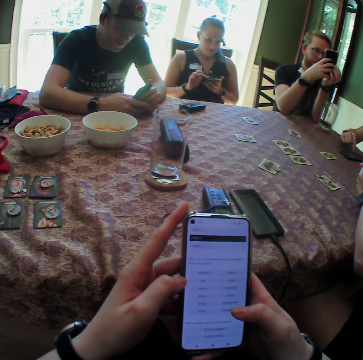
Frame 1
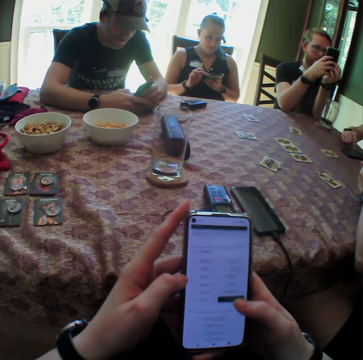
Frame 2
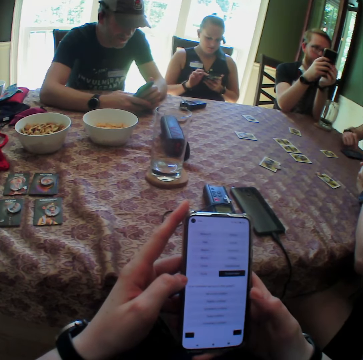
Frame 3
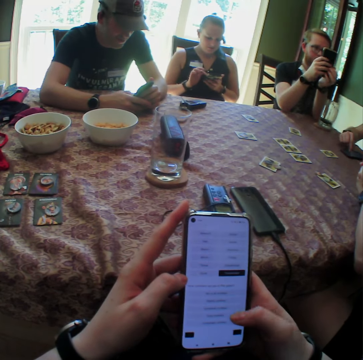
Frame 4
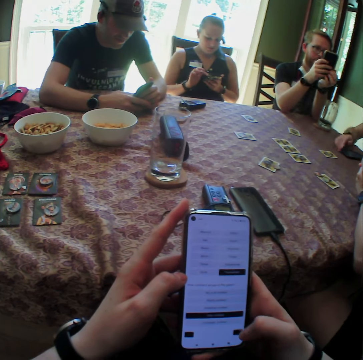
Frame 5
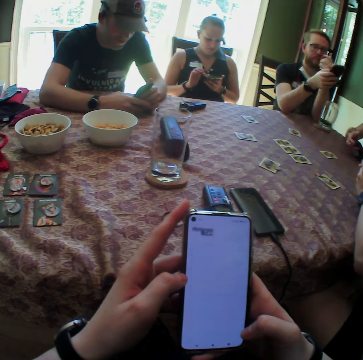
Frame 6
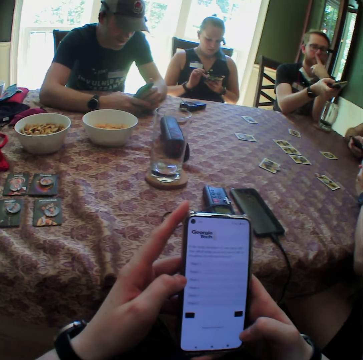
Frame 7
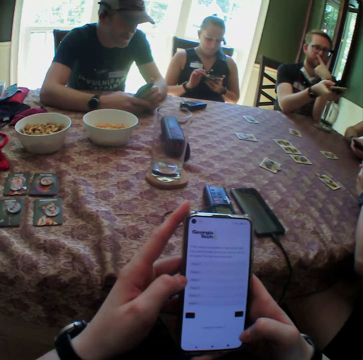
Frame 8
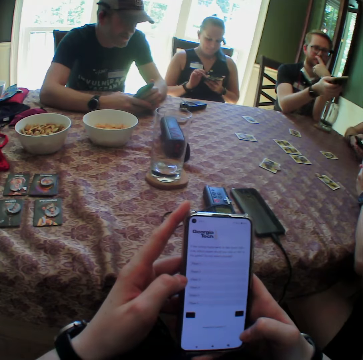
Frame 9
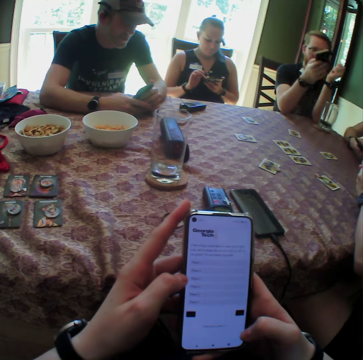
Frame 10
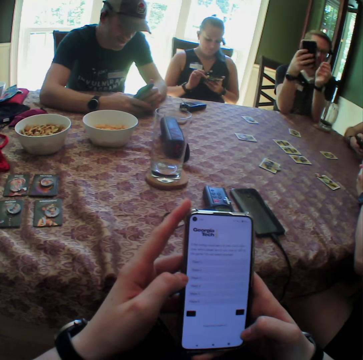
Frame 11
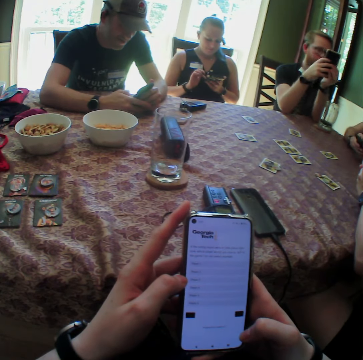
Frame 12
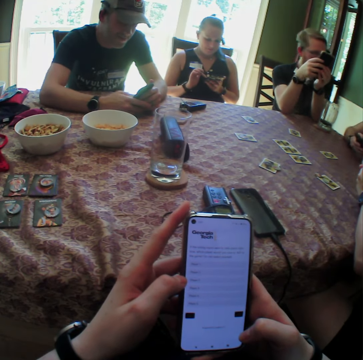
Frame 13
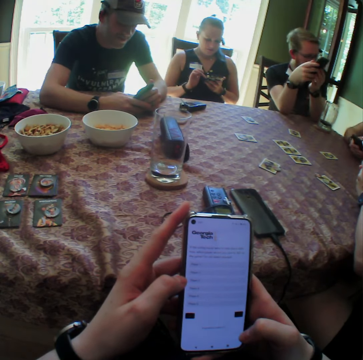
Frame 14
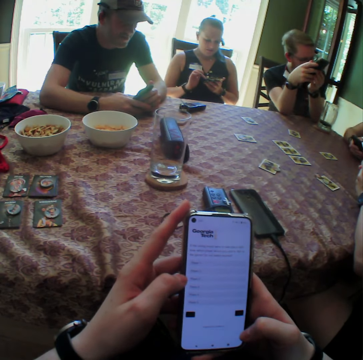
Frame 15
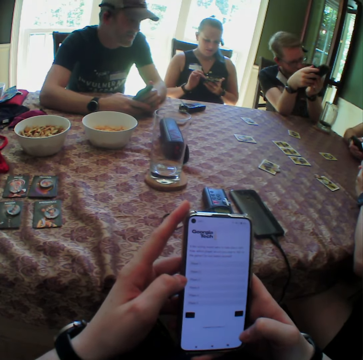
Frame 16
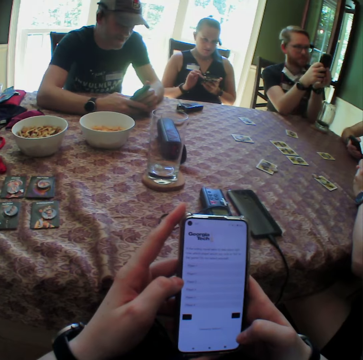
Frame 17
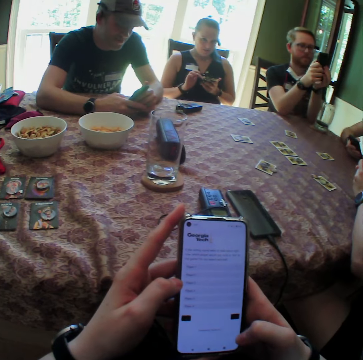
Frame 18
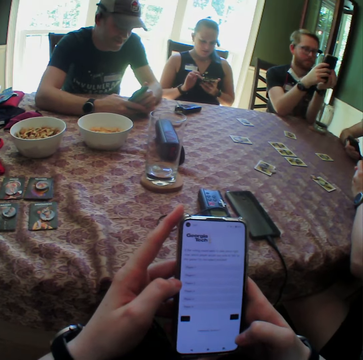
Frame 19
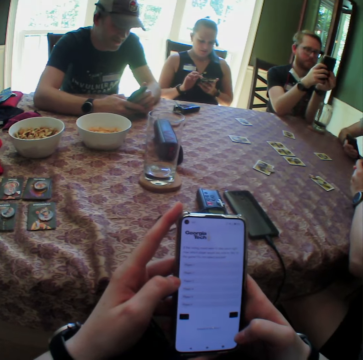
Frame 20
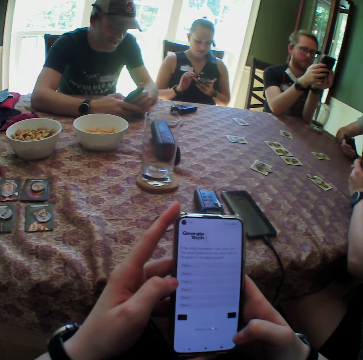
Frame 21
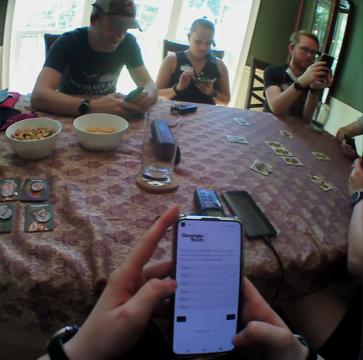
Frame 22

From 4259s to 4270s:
A man picks up a phone with both hands.

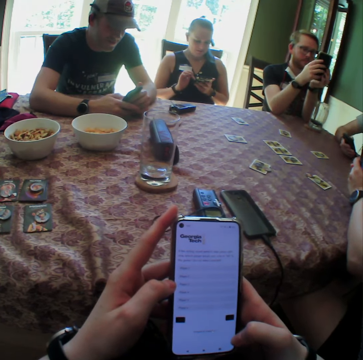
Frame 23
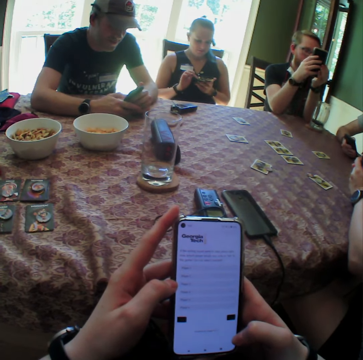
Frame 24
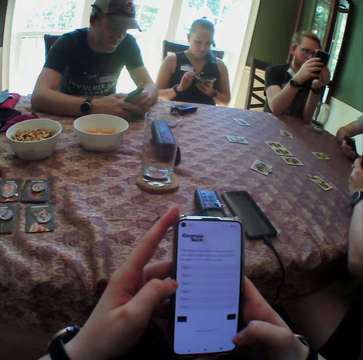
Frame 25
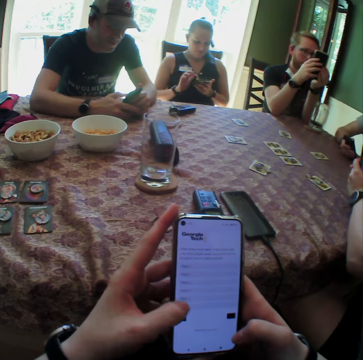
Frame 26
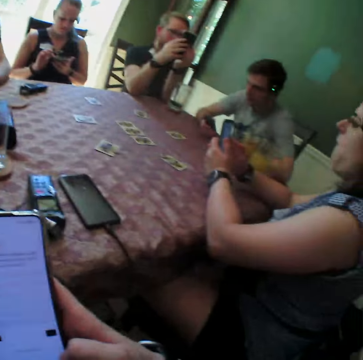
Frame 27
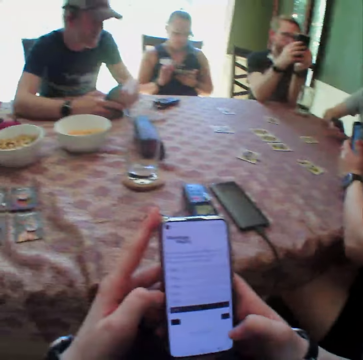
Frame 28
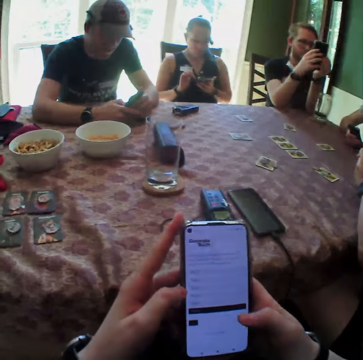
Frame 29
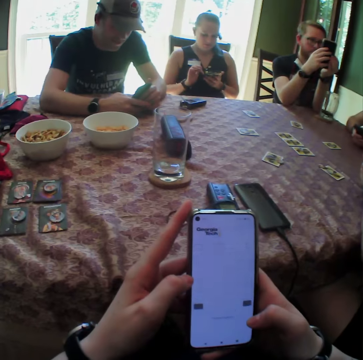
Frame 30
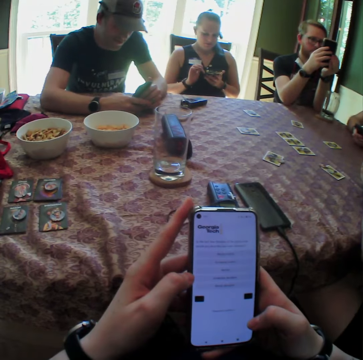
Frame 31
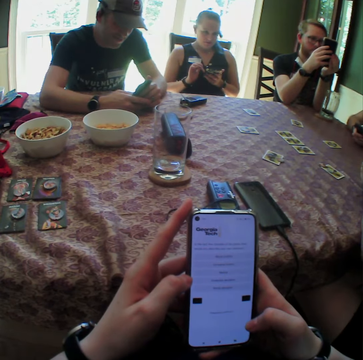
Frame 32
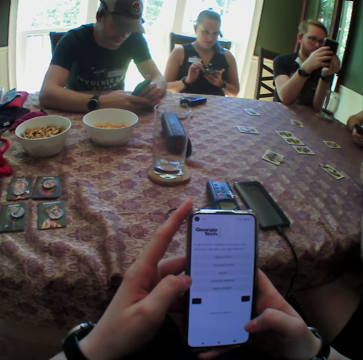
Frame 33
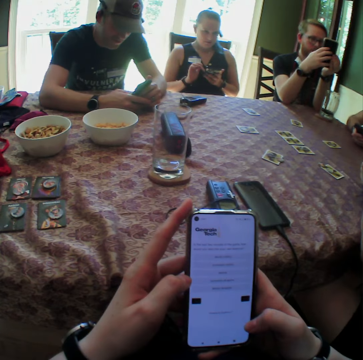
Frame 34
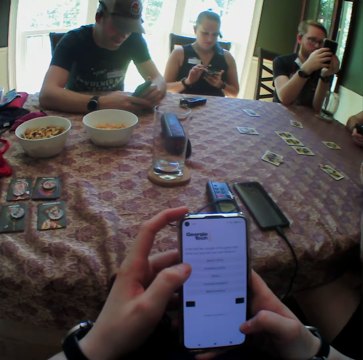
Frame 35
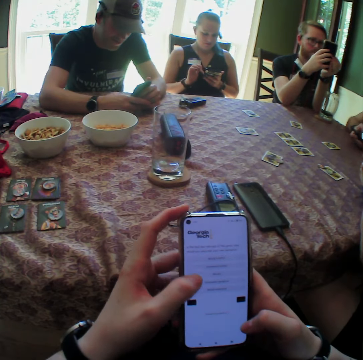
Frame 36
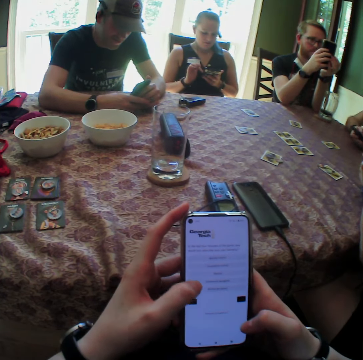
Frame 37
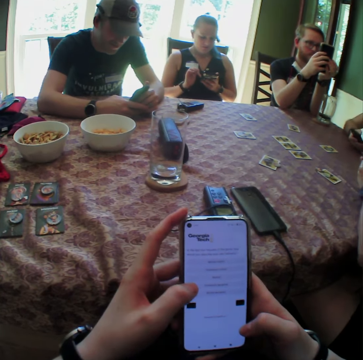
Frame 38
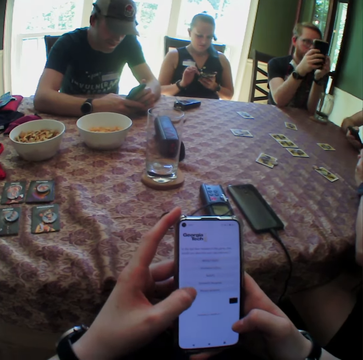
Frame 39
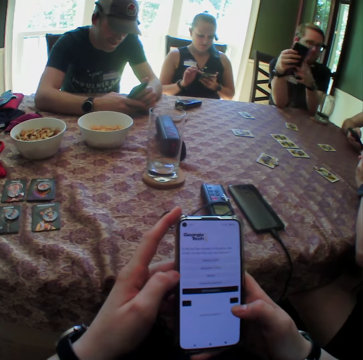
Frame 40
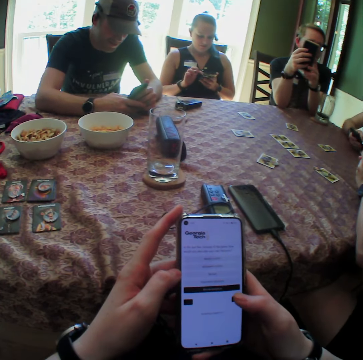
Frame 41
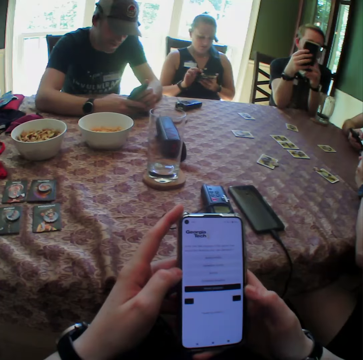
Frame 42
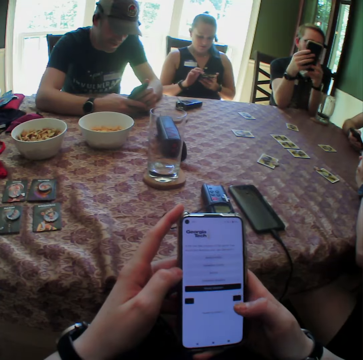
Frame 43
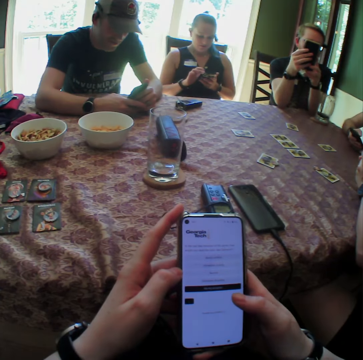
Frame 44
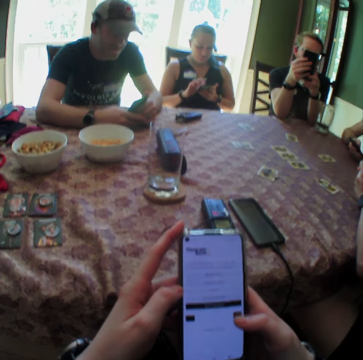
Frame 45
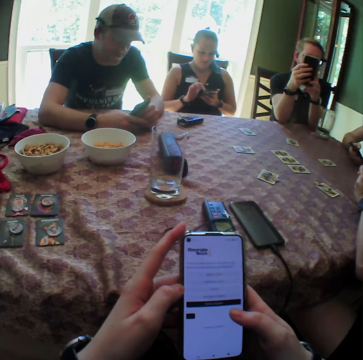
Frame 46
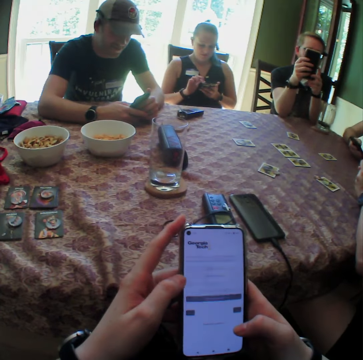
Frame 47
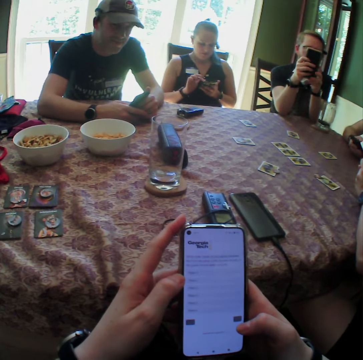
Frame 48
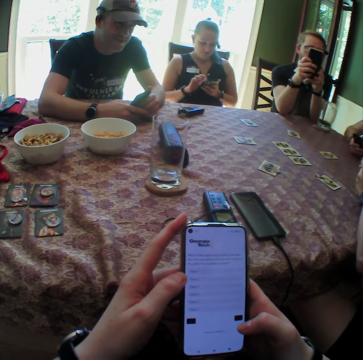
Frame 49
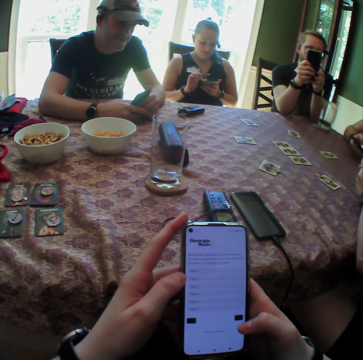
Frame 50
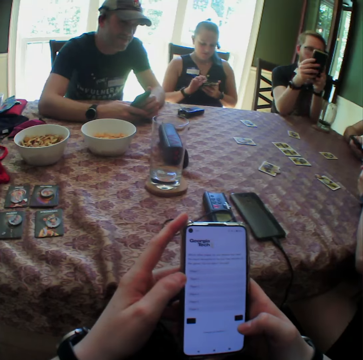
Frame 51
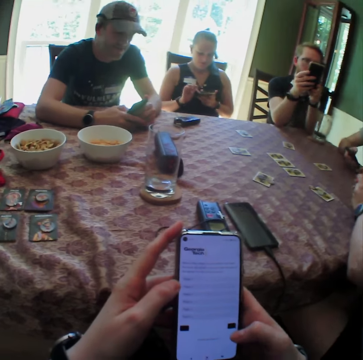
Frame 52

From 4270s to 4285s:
A woman operates a phone with both hands.

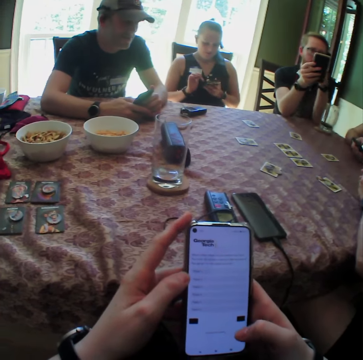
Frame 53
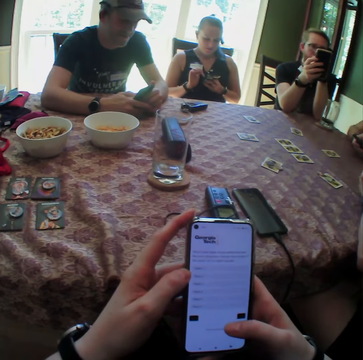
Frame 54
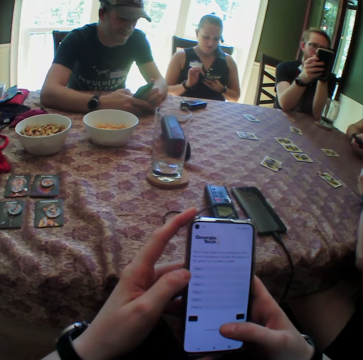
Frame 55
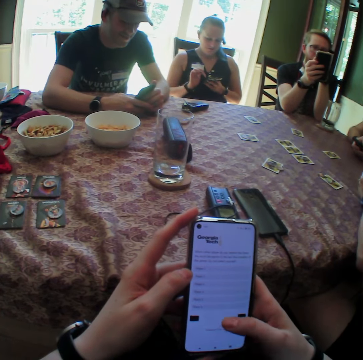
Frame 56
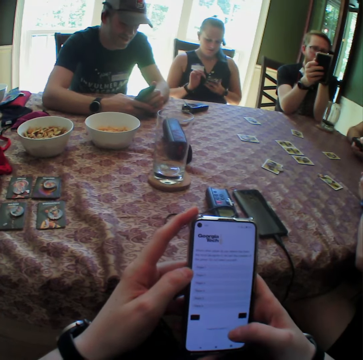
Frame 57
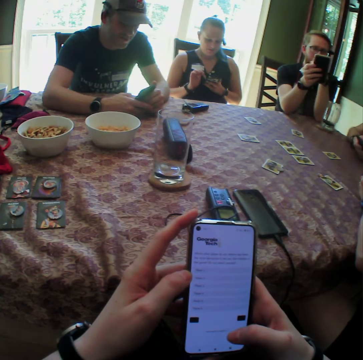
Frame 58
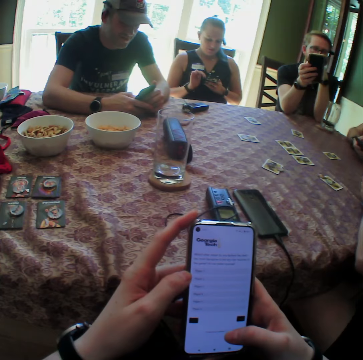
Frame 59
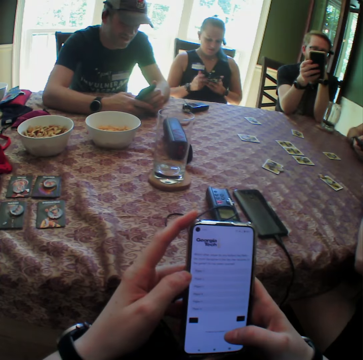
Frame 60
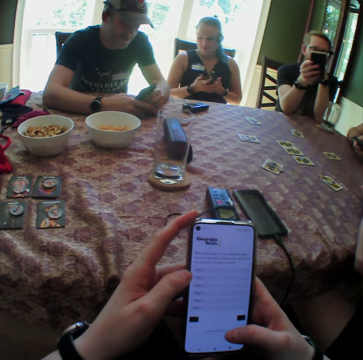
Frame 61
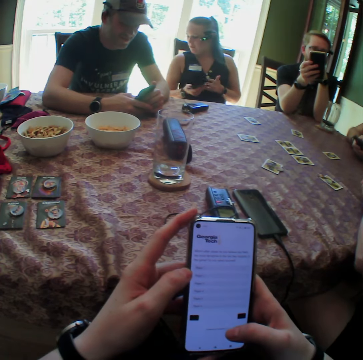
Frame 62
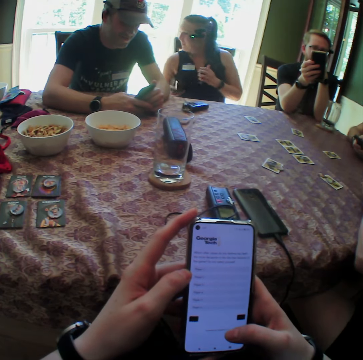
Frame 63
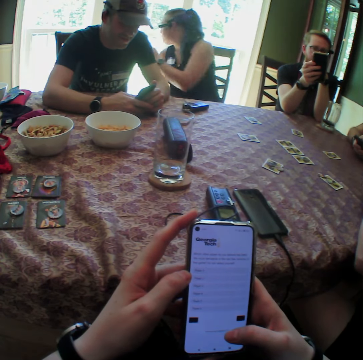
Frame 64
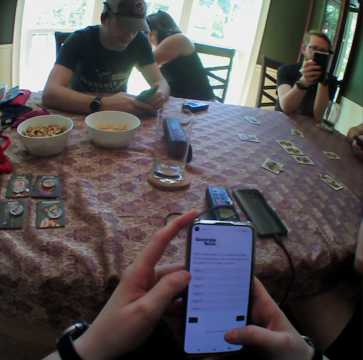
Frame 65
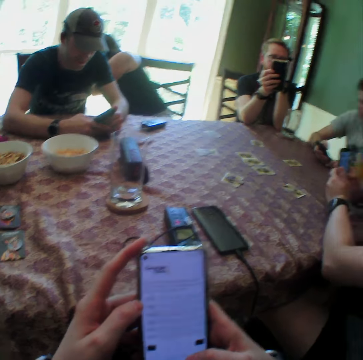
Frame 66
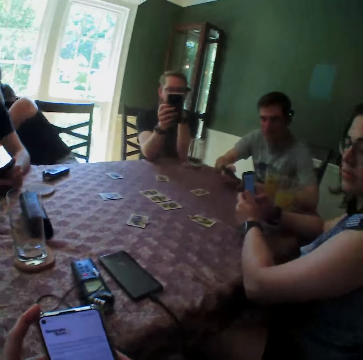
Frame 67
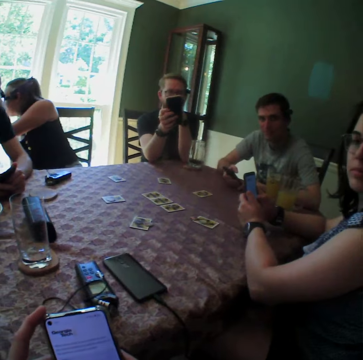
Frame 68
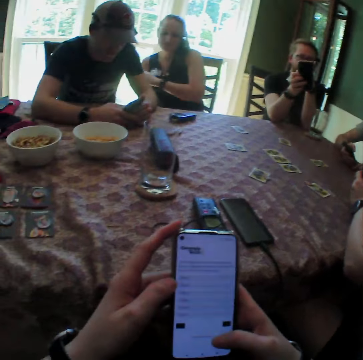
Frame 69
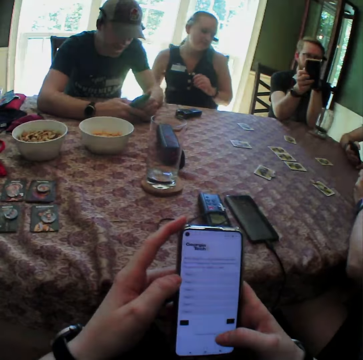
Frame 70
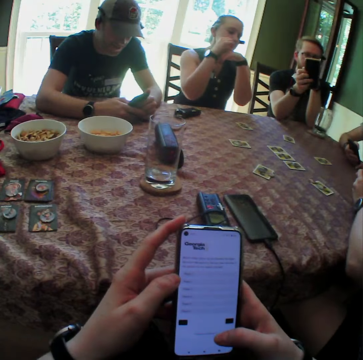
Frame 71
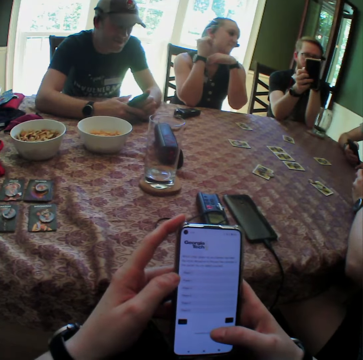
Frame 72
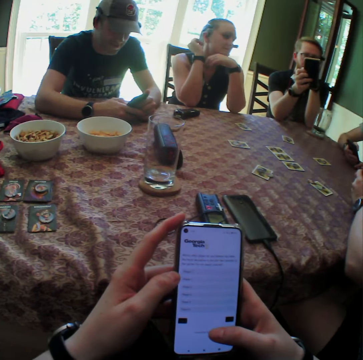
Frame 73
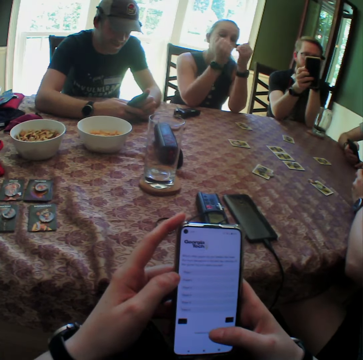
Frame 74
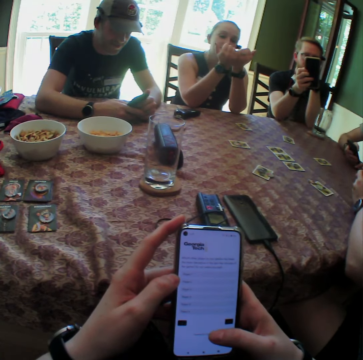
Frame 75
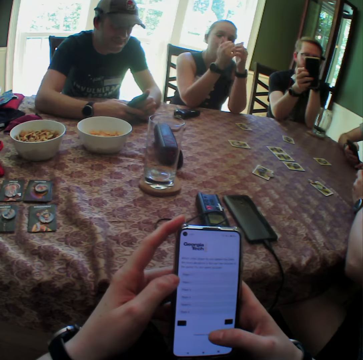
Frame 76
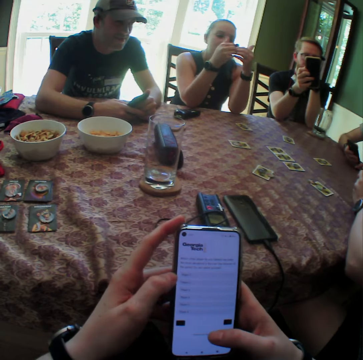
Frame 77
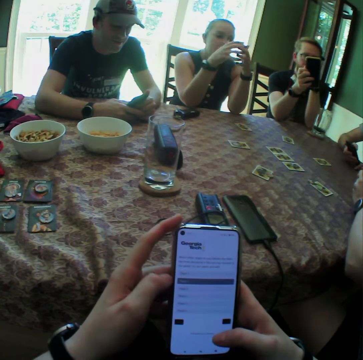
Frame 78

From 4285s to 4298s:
A person puts the phone in the bag. The camera wearer and other persons use their phones. A woman places both hands on the table.
